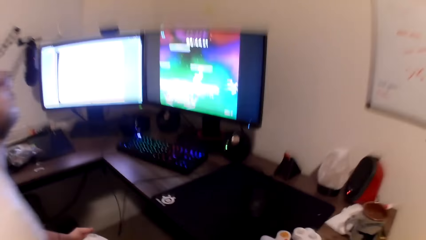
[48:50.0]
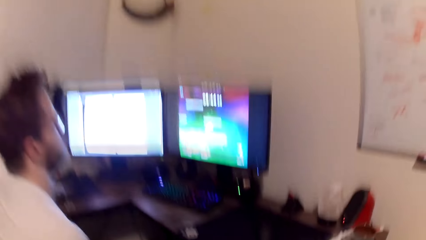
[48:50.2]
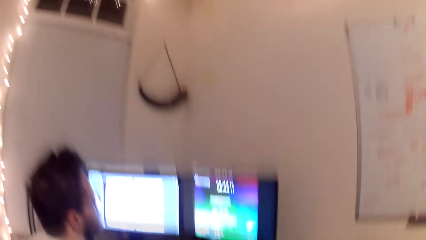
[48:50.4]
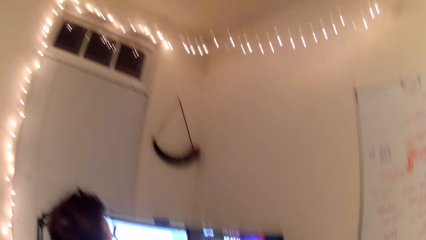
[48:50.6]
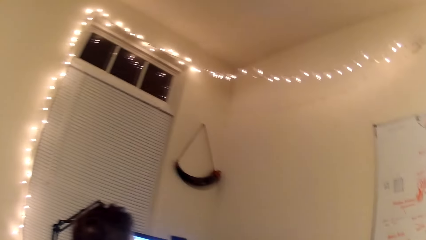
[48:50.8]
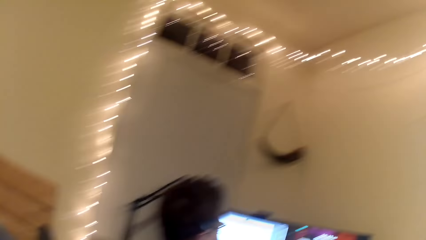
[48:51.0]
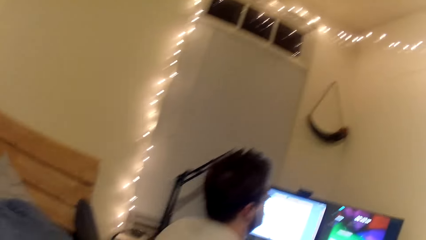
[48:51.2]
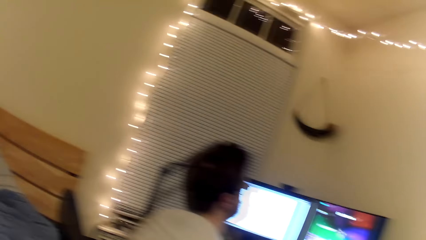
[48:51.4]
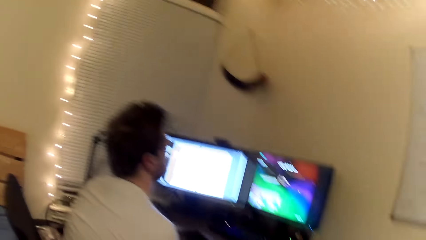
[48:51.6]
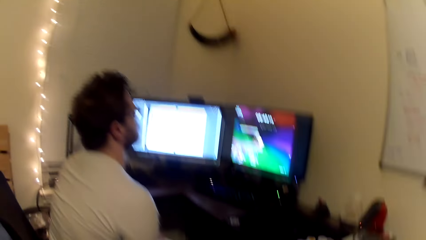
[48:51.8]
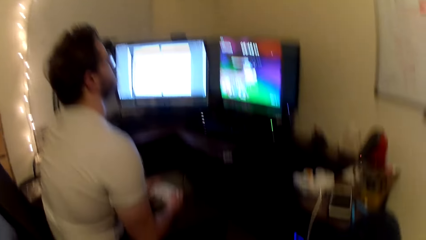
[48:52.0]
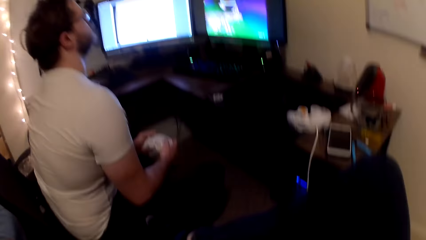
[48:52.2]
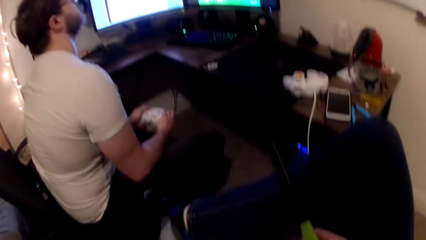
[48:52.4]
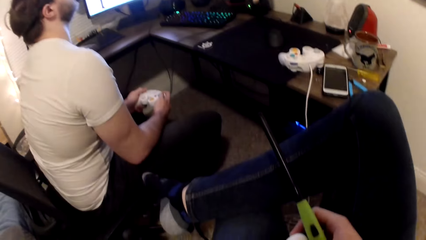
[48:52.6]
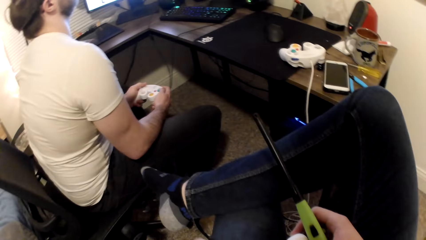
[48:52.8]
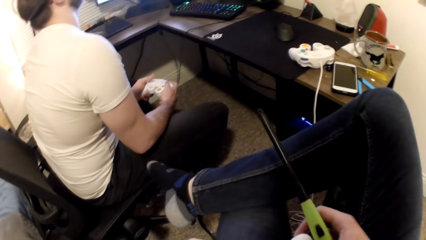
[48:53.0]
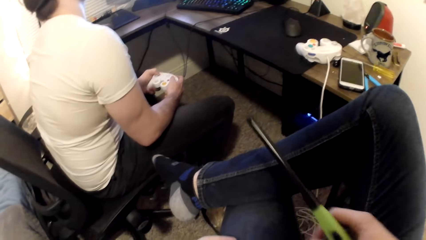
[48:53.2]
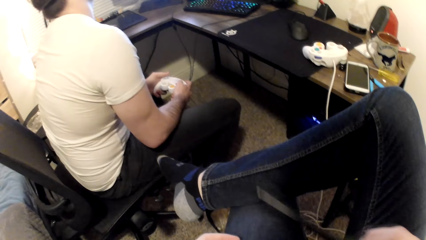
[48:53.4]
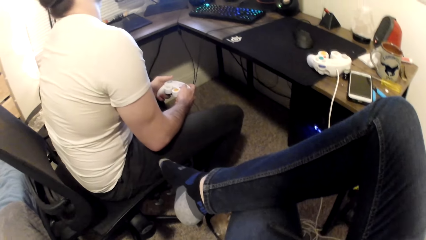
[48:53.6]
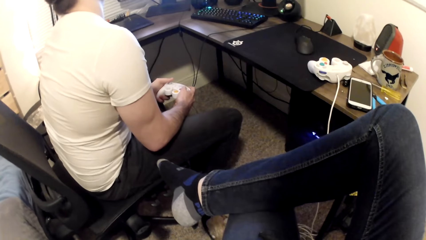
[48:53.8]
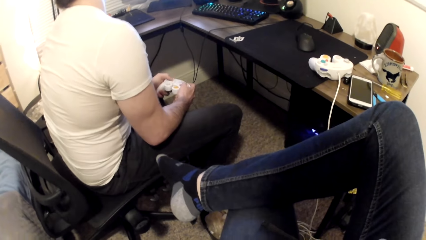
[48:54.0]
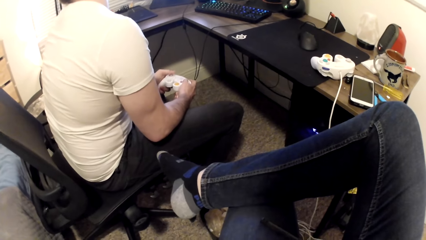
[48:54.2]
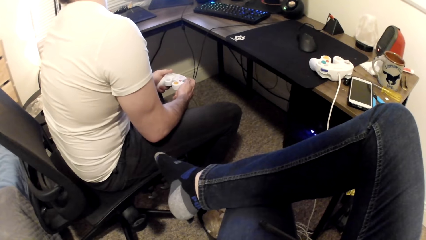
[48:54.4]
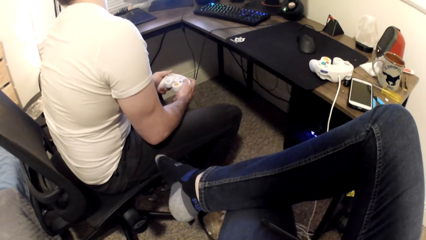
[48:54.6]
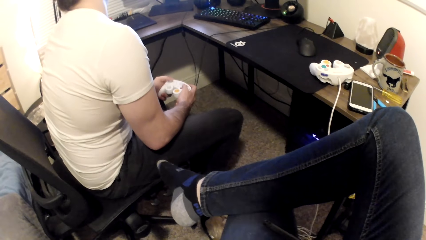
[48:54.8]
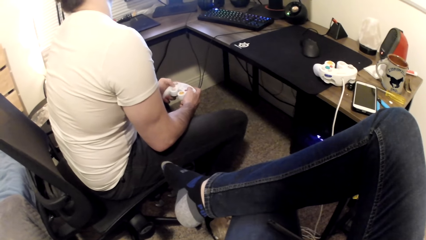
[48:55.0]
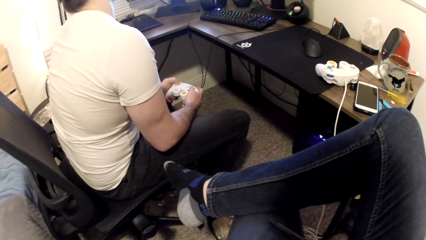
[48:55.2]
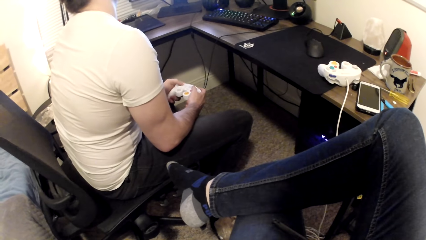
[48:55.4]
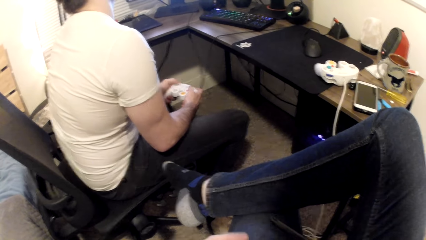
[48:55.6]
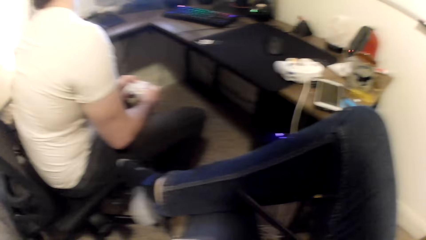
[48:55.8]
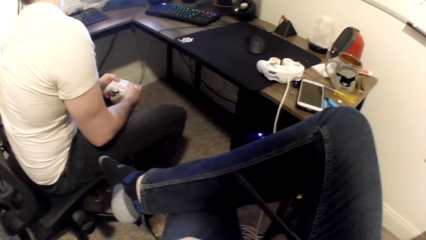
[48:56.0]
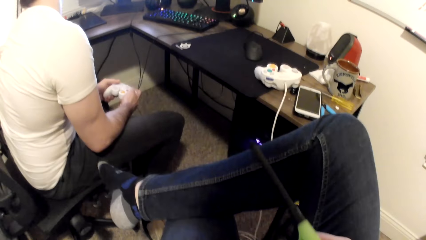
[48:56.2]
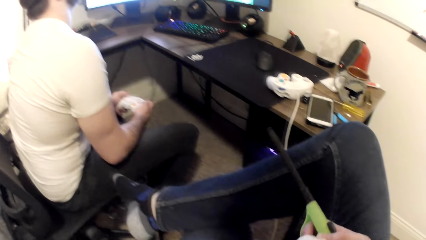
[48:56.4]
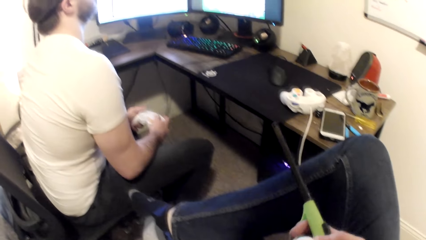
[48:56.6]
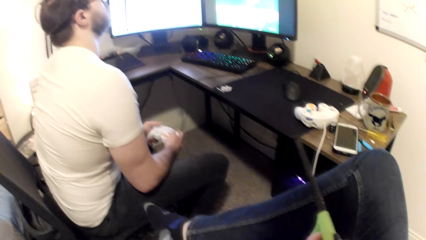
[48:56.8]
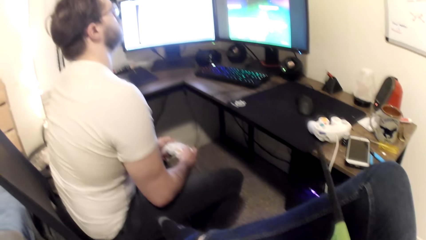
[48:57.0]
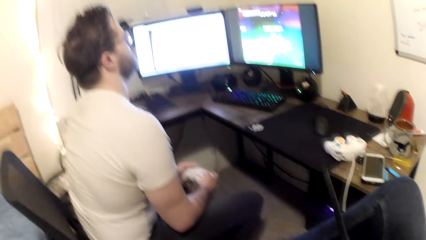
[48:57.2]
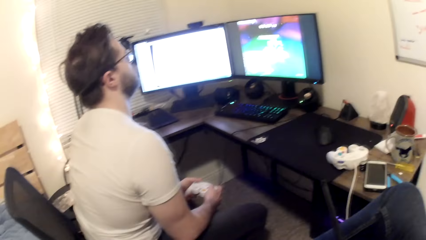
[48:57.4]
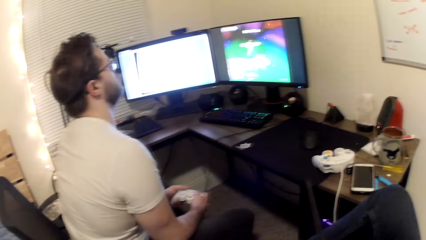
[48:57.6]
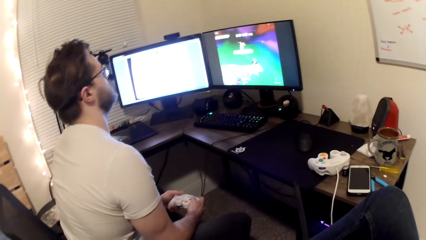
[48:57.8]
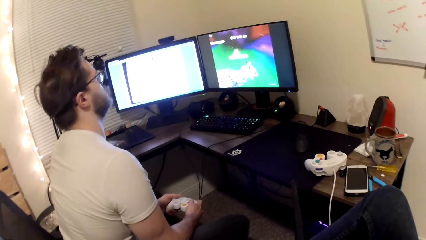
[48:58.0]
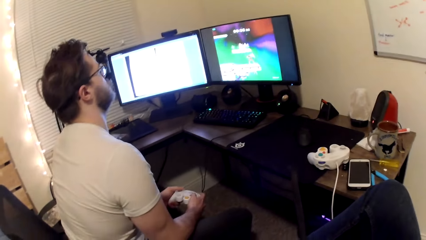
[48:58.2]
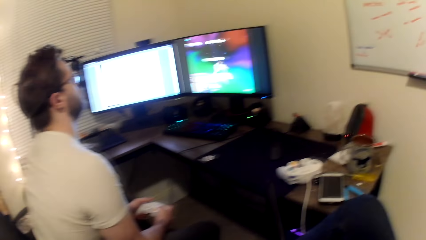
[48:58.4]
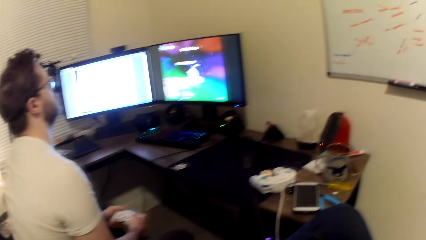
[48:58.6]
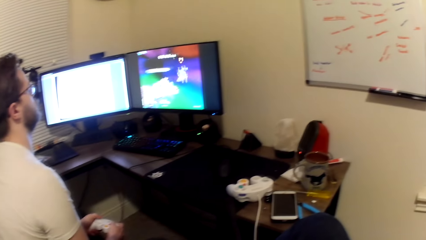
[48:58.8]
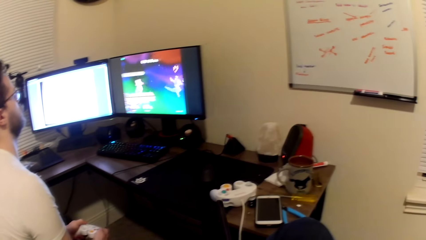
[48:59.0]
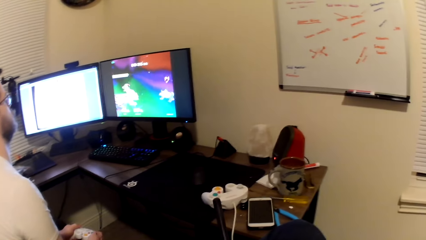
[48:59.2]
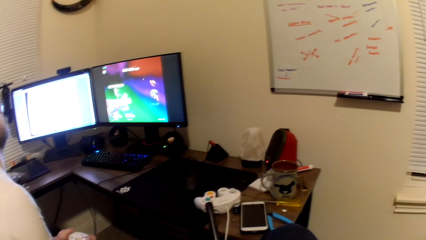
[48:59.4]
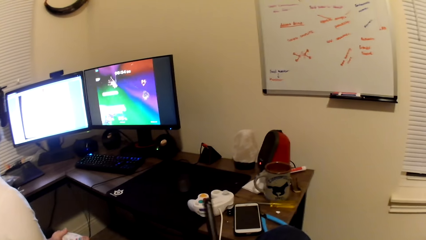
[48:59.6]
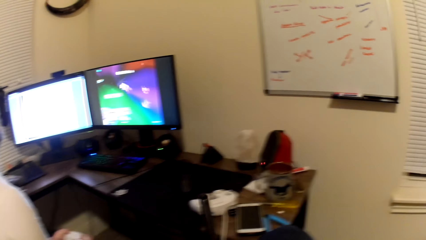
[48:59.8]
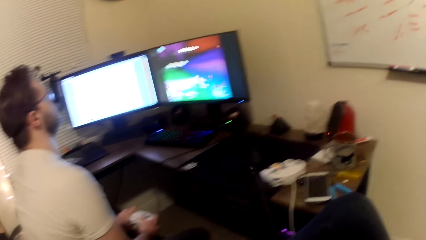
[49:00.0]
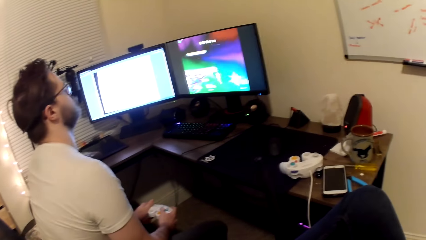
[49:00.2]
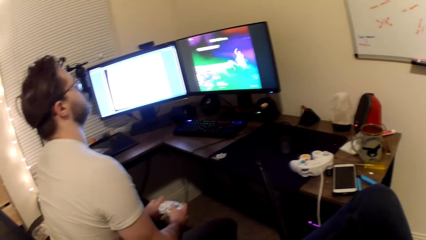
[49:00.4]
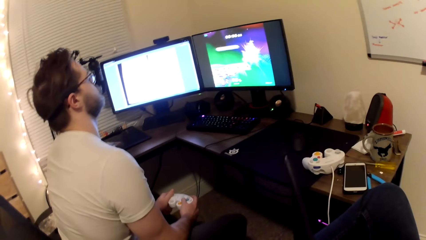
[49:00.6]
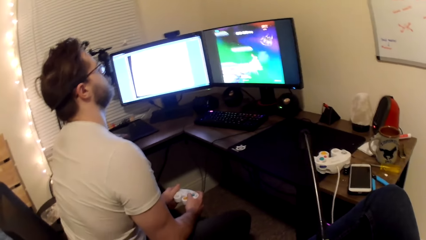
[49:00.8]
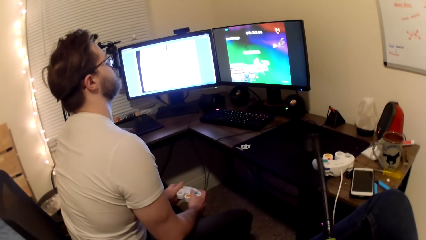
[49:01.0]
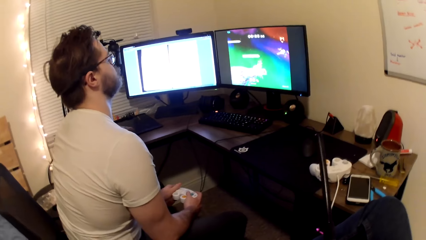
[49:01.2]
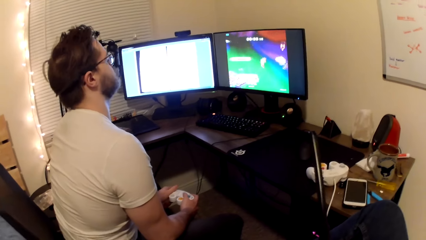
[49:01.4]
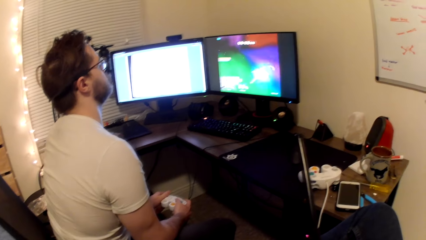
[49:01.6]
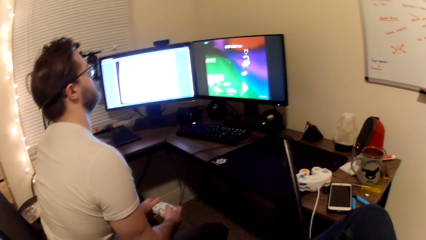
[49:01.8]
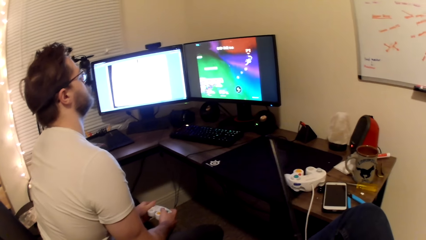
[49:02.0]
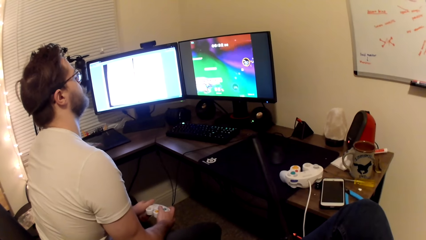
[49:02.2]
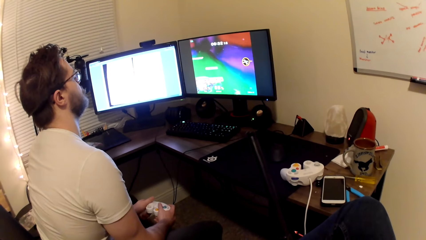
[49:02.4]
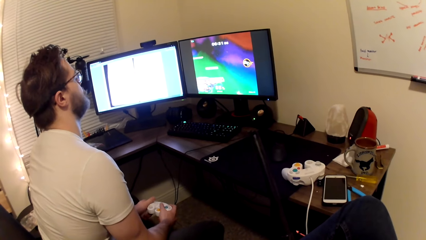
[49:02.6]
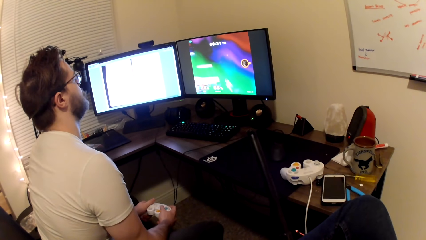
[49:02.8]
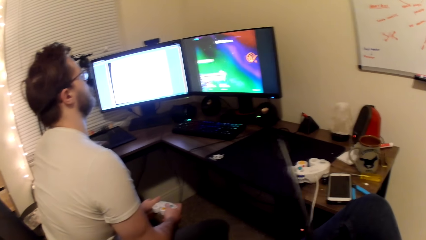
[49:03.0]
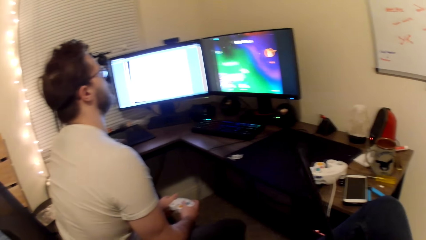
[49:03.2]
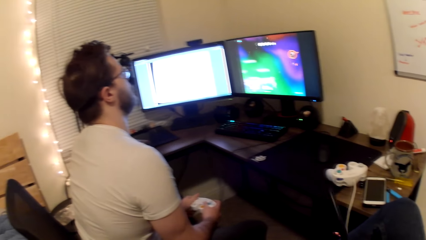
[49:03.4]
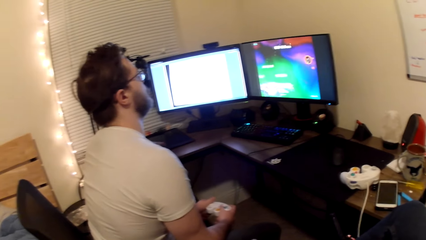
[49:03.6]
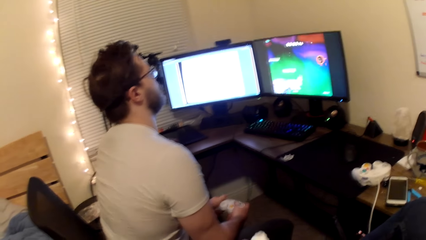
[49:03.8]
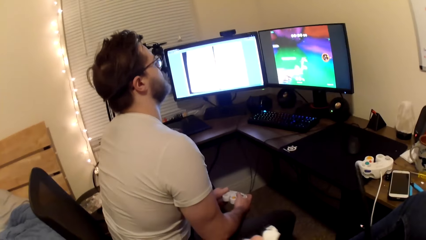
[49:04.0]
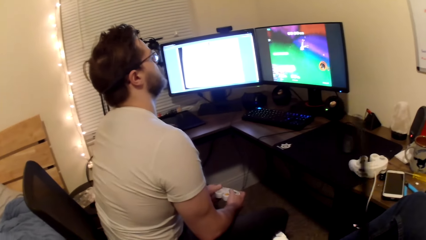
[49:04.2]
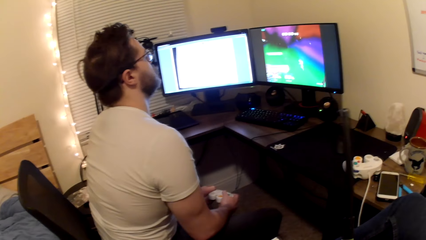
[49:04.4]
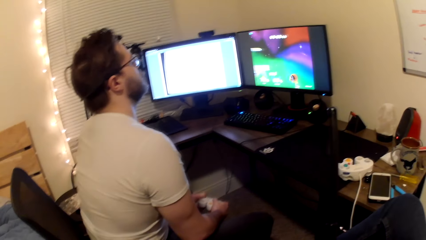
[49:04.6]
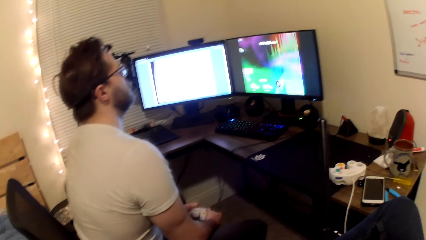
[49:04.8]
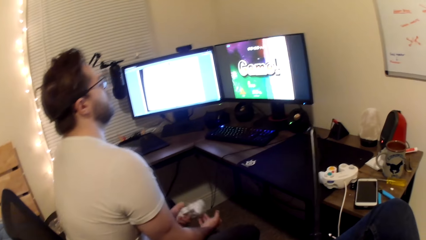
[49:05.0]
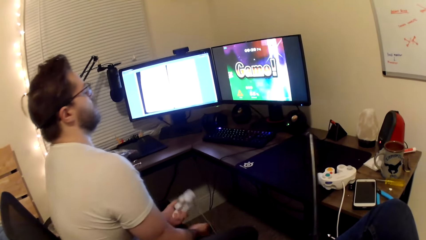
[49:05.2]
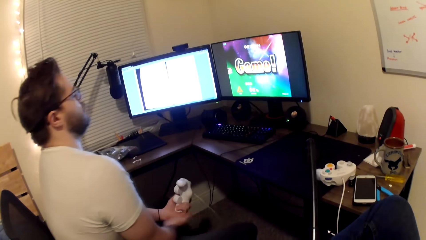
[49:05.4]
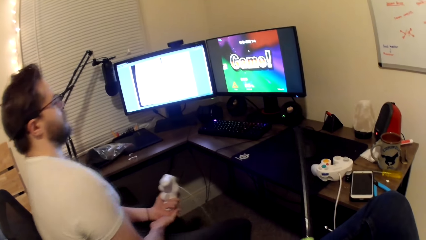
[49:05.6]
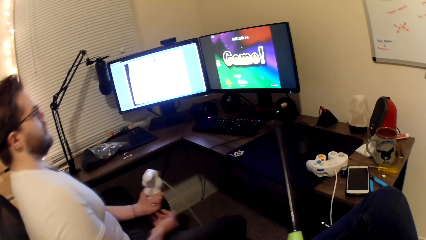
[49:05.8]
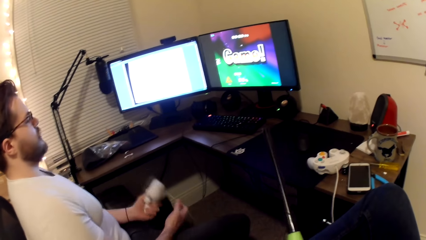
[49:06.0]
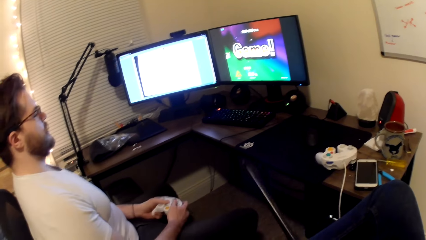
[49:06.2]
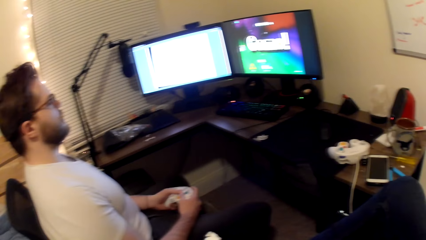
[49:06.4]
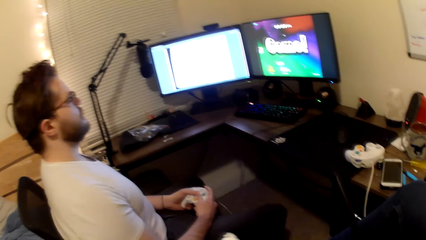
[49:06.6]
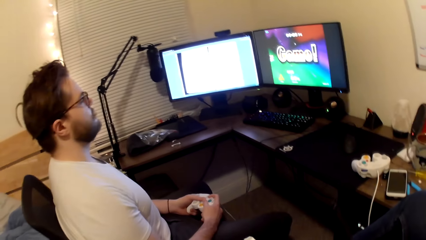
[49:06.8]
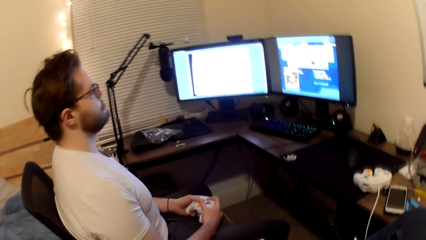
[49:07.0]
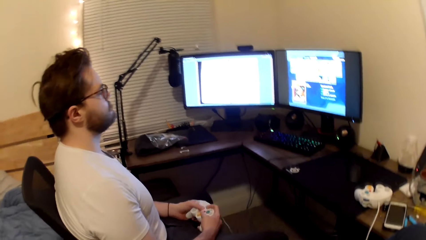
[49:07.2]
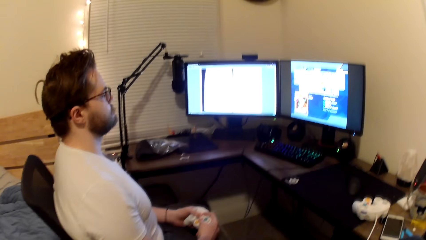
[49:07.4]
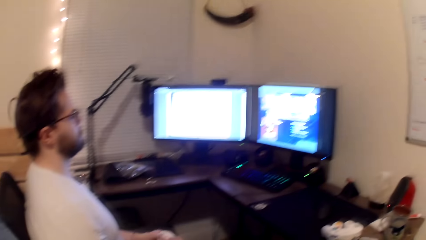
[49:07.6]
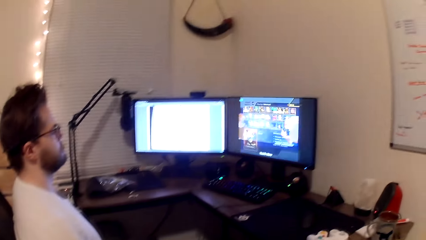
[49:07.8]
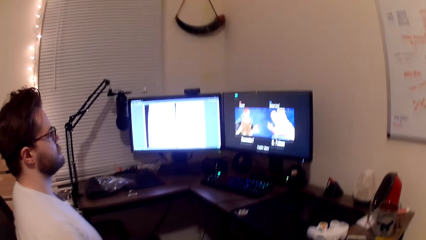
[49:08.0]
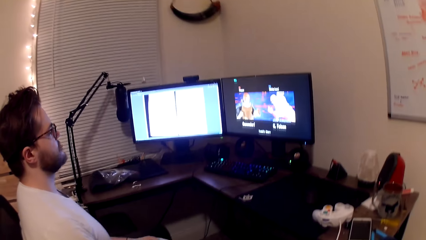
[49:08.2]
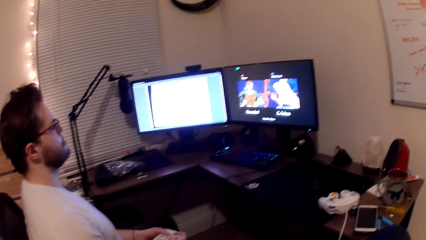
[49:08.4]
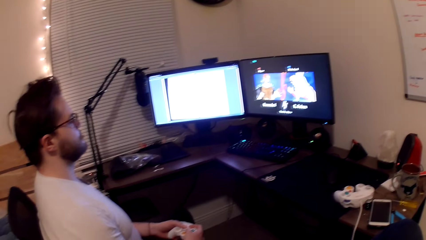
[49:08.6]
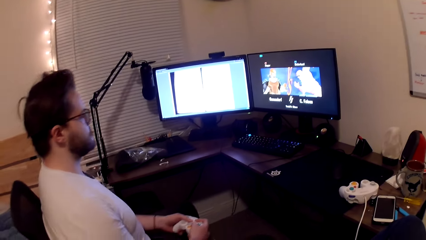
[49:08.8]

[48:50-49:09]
A person plays a game on the computer. The camera wearer holds a lighter in his right hand. He scratches his left hand with his right hand.
